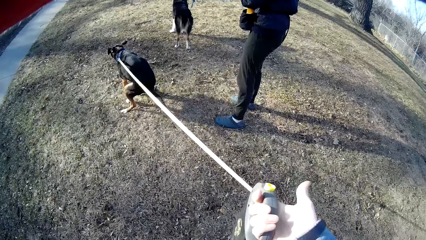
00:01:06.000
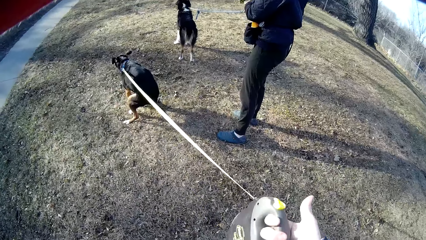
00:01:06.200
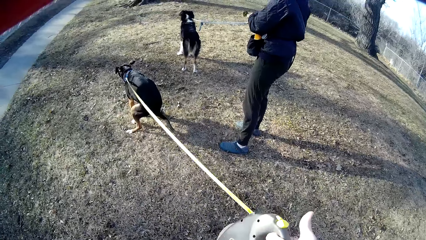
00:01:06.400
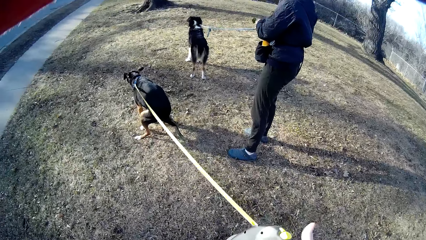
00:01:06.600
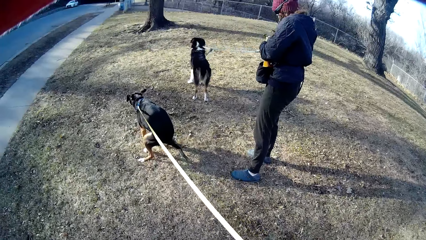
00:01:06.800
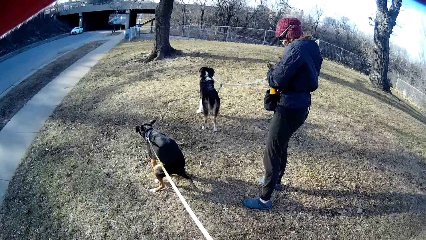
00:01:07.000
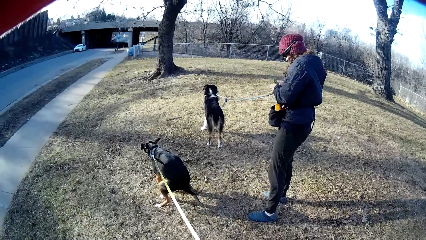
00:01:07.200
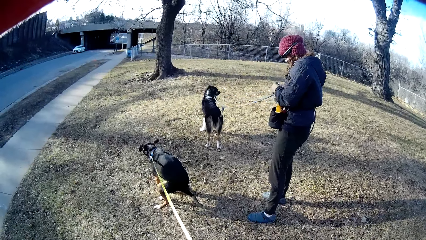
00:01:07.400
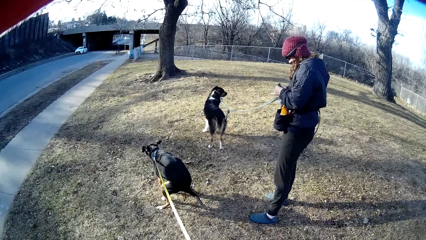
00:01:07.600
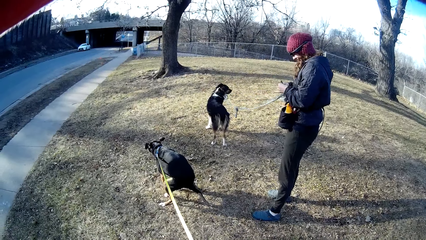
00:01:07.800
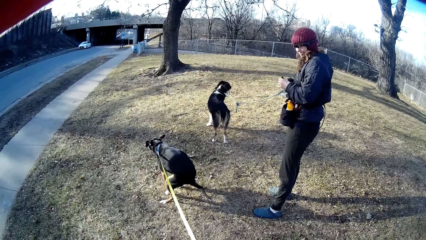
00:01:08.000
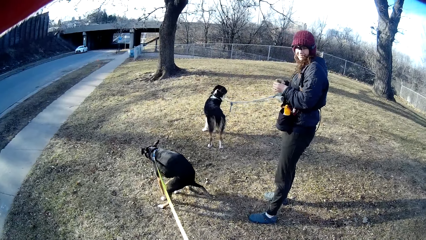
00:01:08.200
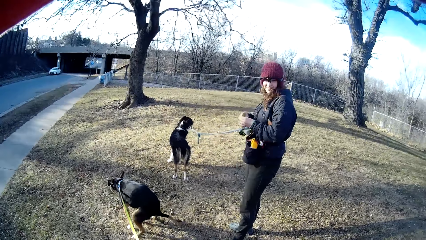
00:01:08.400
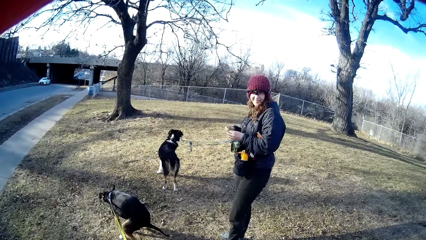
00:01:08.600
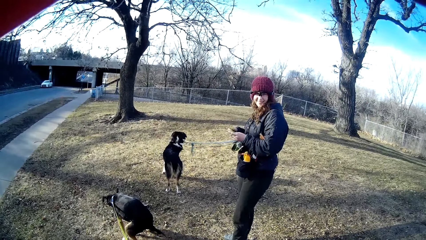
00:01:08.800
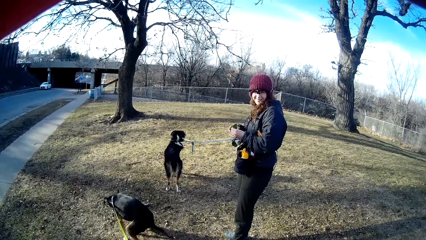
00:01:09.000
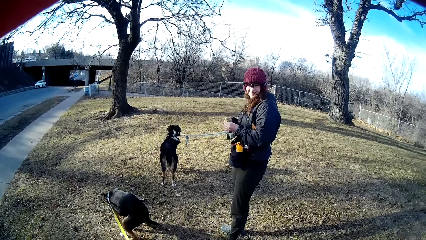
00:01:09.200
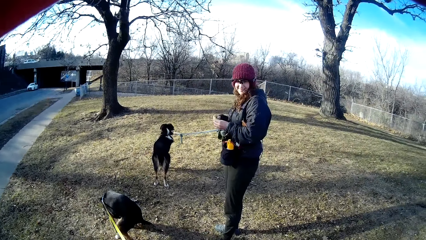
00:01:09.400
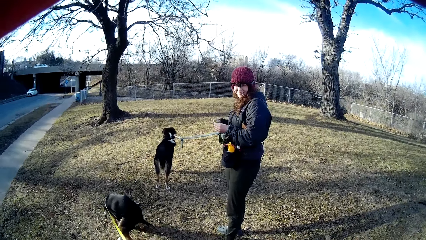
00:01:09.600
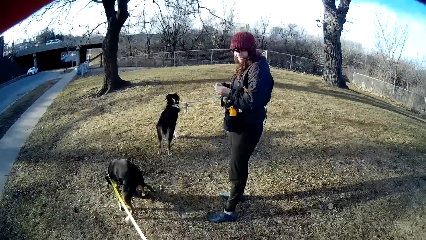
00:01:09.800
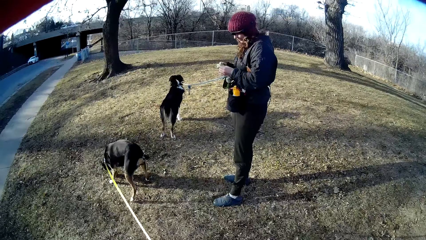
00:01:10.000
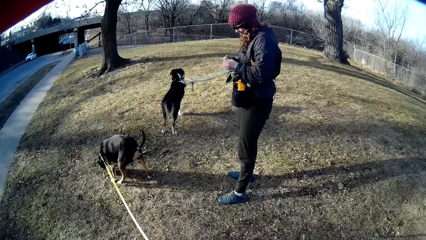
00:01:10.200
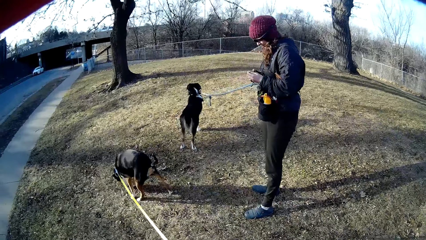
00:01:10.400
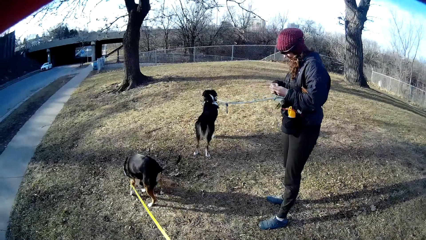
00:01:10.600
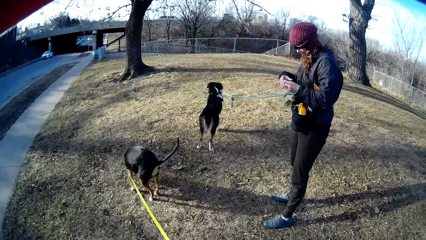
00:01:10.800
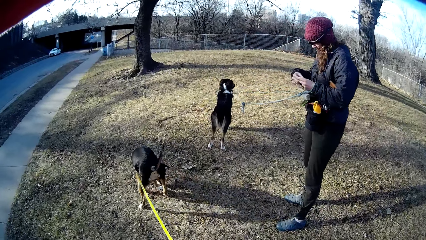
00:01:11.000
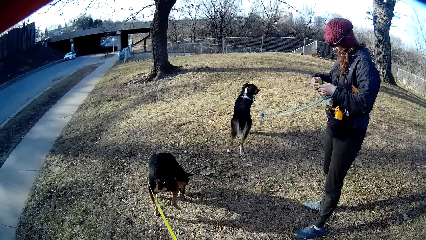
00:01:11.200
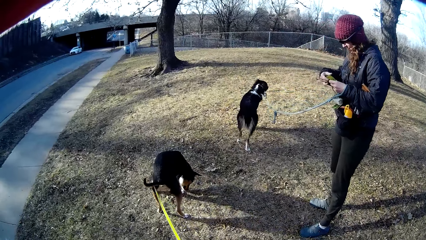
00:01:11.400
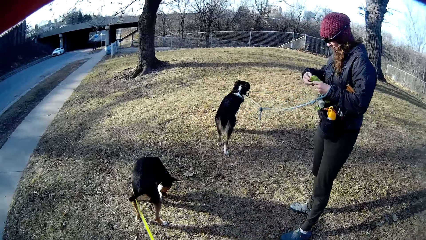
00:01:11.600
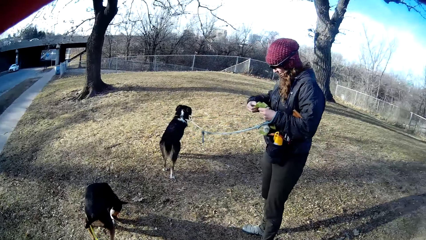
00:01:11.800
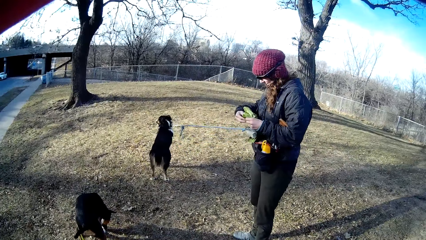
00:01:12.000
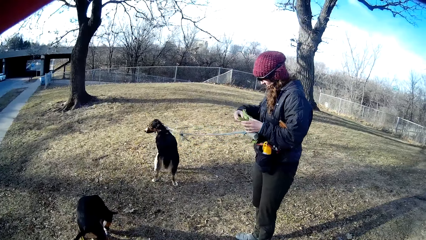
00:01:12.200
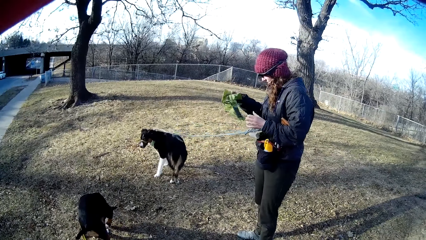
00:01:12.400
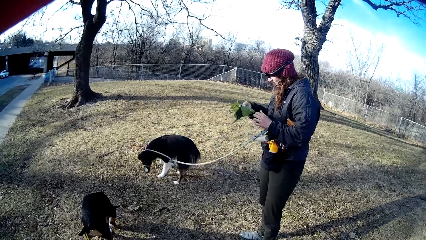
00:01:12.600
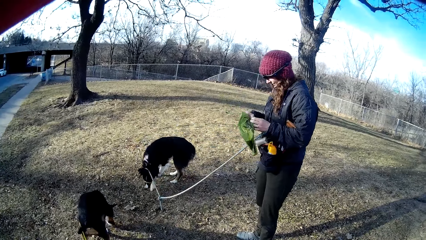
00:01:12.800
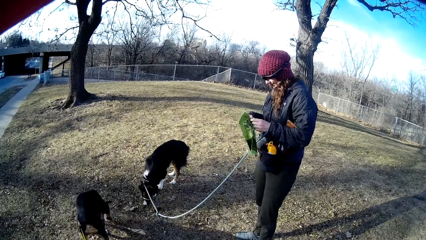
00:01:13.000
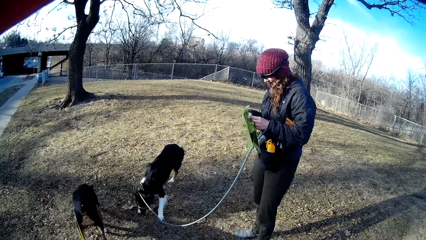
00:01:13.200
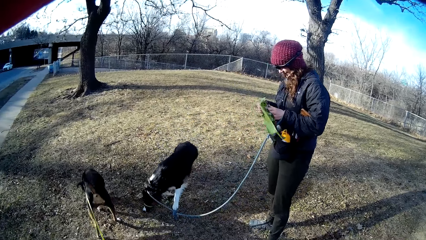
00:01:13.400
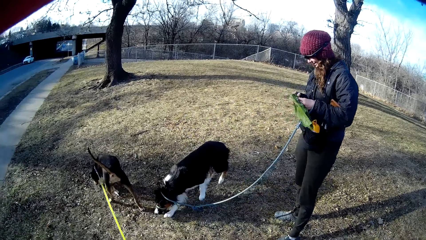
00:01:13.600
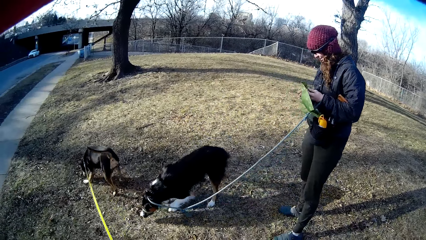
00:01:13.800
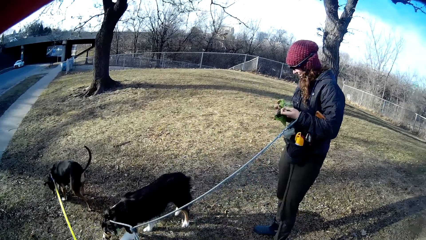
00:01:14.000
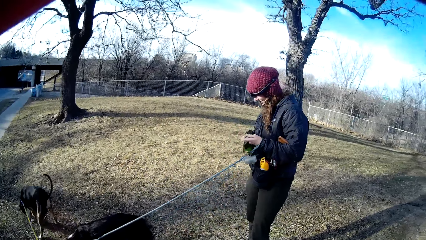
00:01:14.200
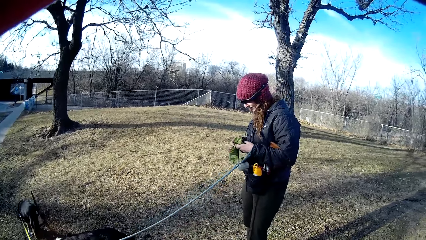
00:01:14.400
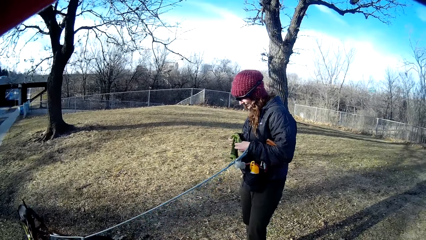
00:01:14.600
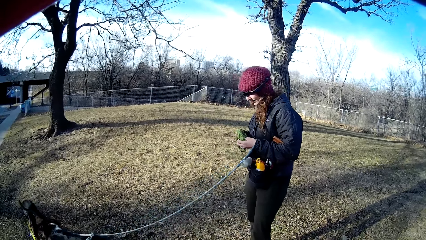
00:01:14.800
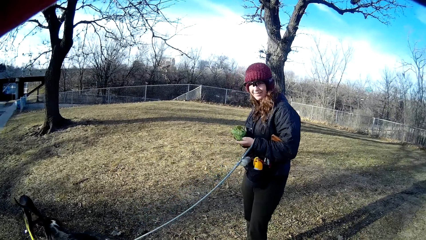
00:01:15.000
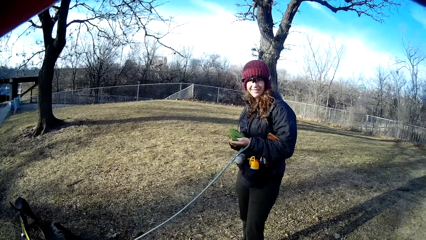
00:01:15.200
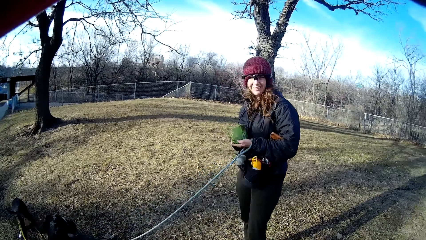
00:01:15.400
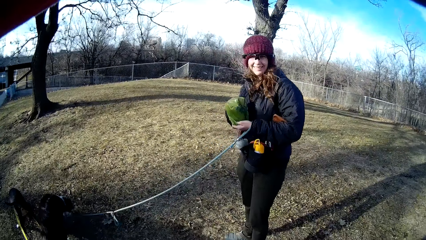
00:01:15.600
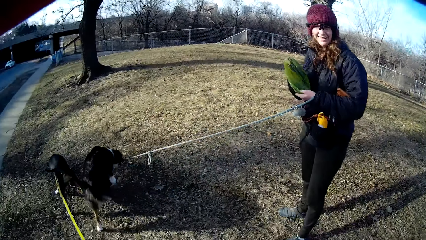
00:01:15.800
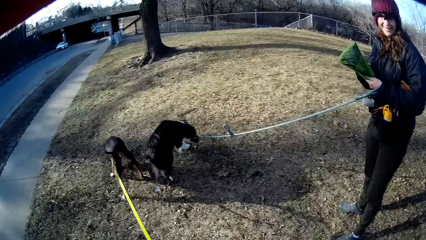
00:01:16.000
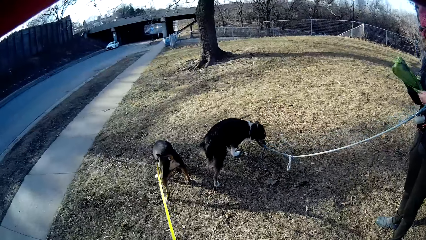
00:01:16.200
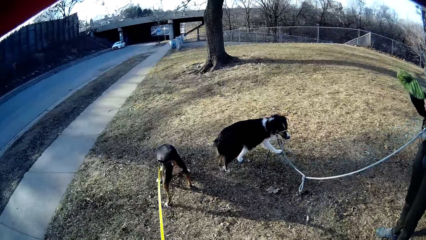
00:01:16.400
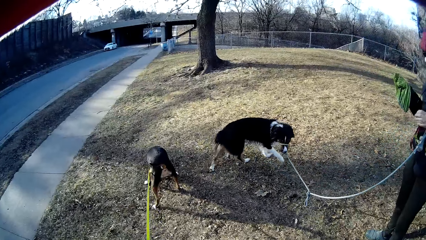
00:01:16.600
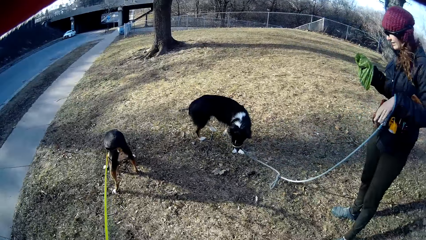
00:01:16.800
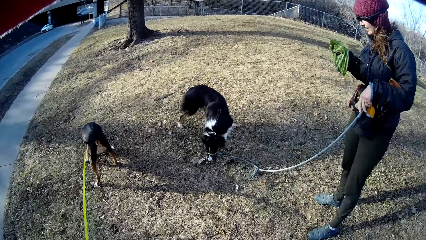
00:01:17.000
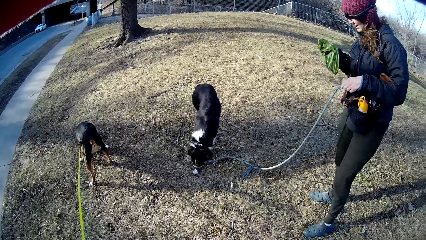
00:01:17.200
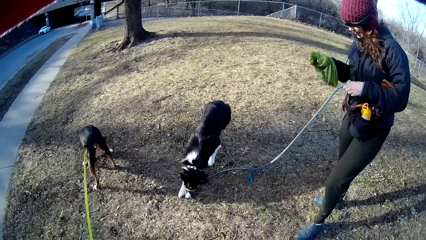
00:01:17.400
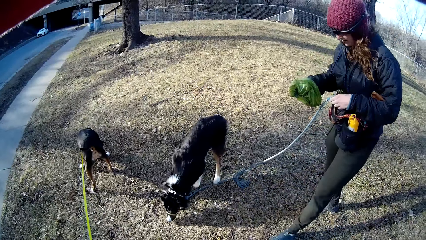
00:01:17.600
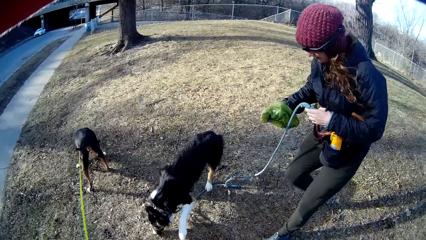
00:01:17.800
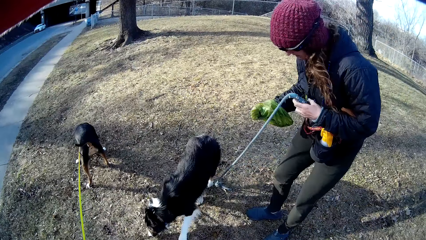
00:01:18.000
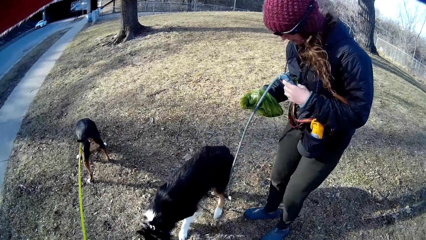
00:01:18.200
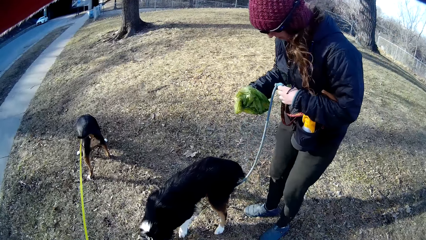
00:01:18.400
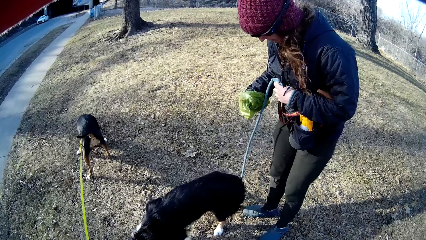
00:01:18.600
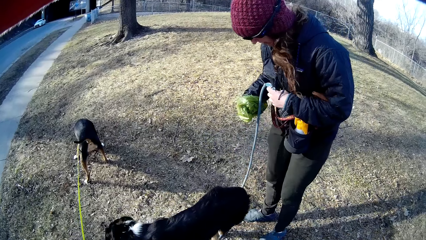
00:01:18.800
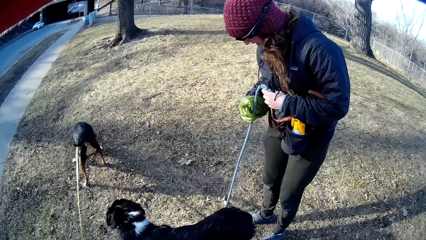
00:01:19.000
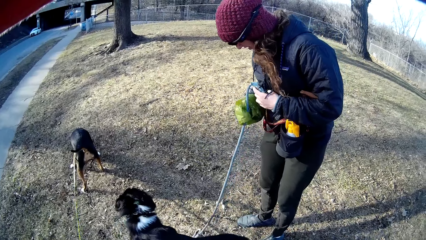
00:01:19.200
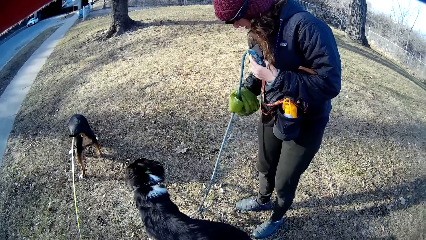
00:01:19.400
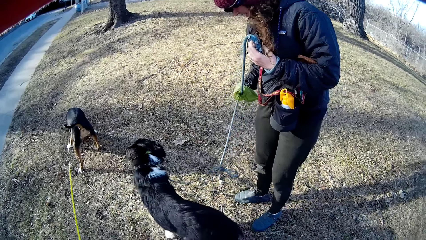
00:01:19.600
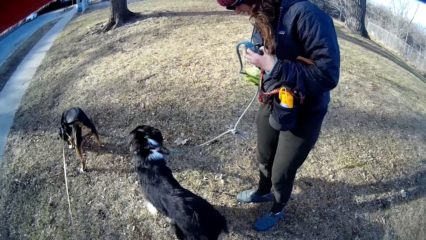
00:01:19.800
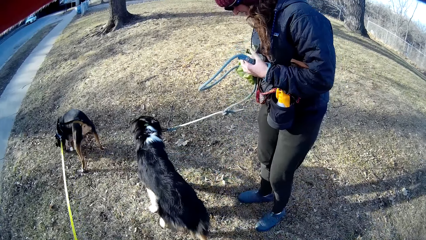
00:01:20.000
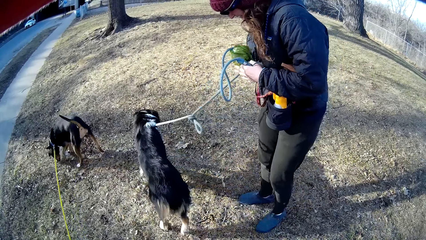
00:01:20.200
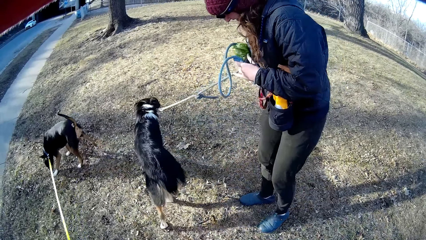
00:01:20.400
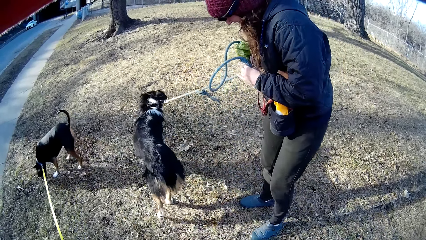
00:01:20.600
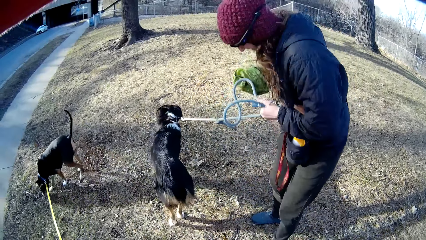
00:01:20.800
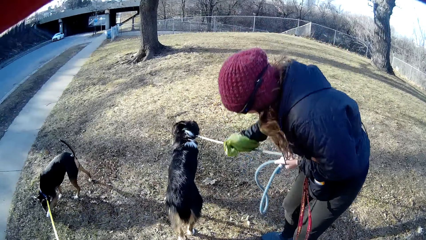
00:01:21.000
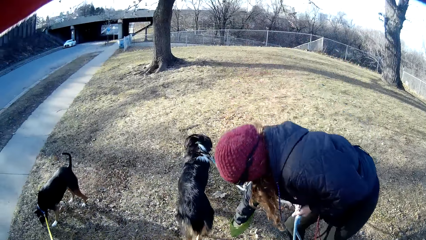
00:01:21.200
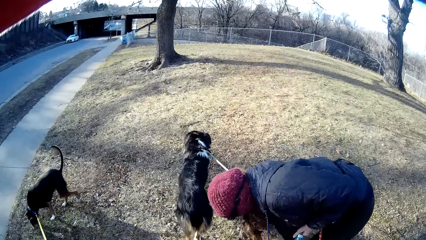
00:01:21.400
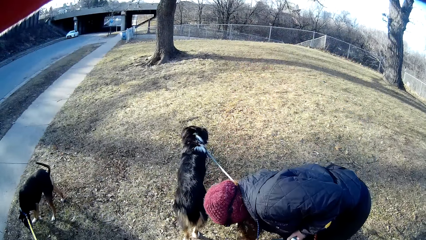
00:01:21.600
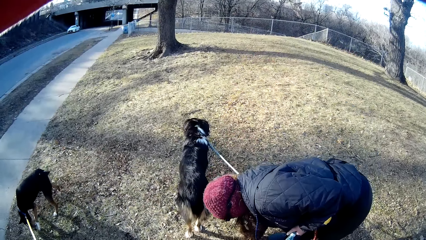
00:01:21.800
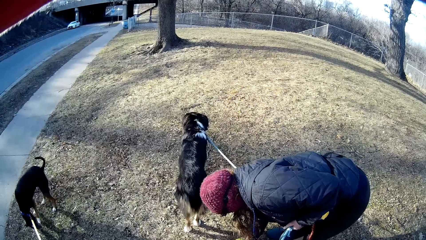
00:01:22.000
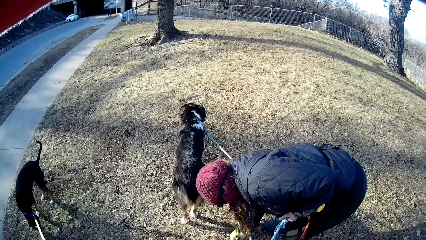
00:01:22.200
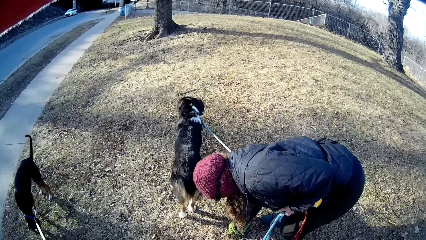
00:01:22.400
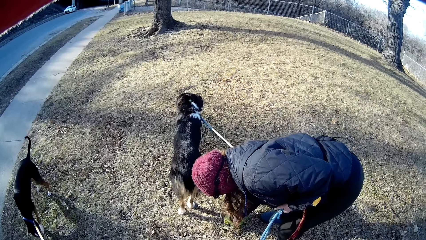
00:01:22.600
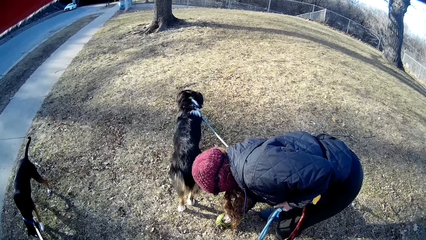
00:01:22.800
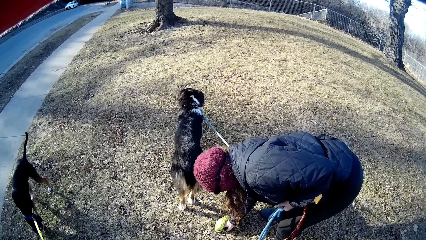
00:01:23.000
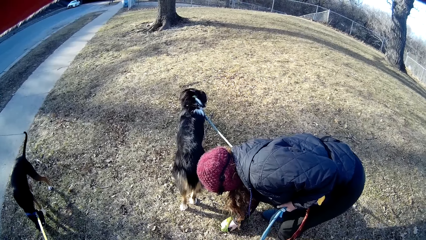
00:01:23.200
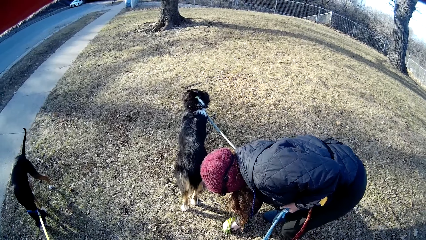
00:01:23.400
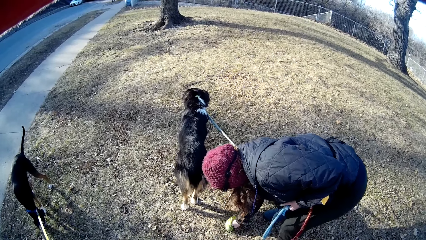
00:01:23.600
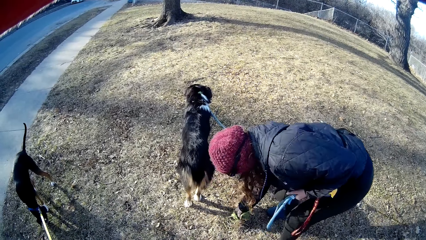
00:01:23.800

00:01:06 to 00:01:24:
The camera wearer looks at a woman. The woman unfolds the piece of paper. The woman picks up an object from the floor with a nylon in her right hand.
